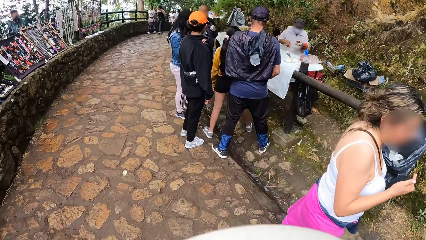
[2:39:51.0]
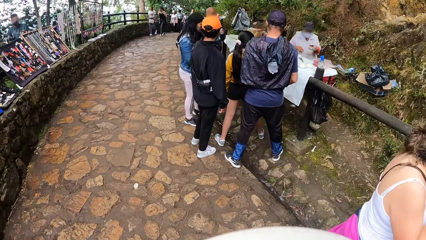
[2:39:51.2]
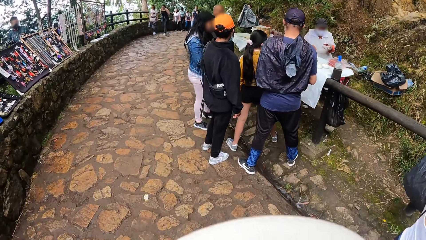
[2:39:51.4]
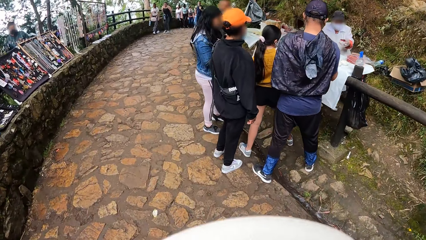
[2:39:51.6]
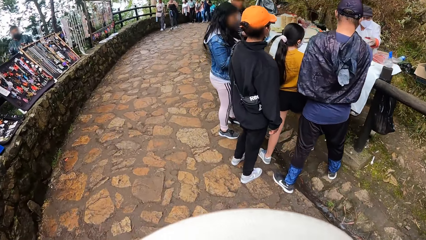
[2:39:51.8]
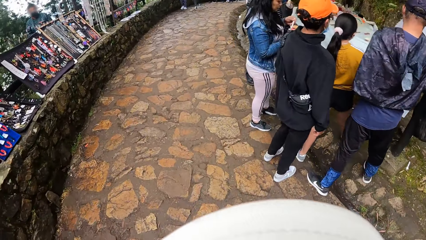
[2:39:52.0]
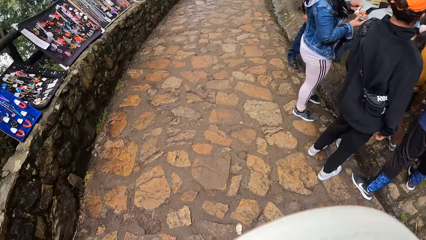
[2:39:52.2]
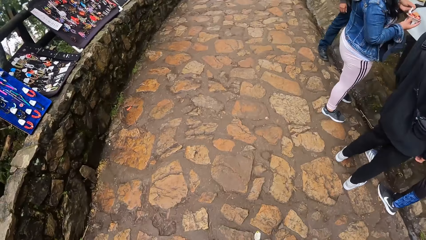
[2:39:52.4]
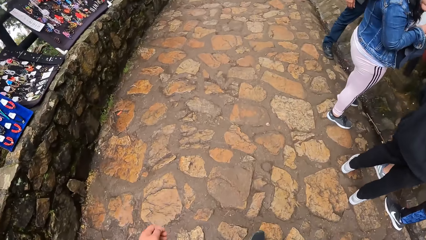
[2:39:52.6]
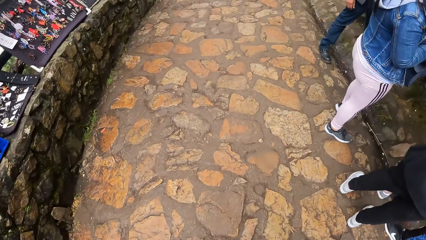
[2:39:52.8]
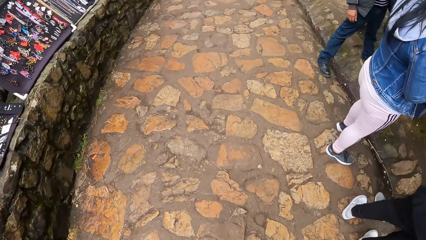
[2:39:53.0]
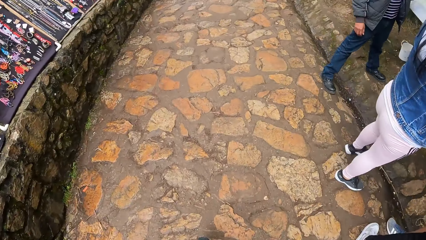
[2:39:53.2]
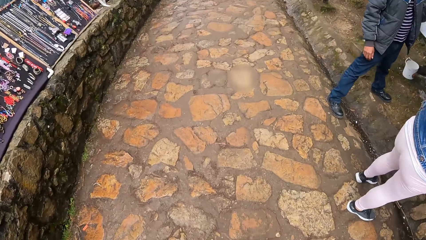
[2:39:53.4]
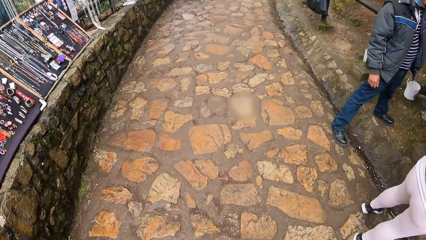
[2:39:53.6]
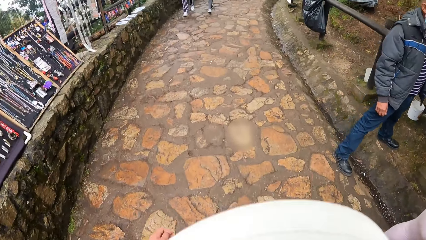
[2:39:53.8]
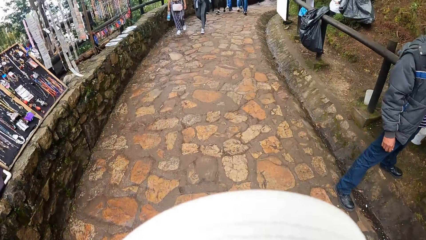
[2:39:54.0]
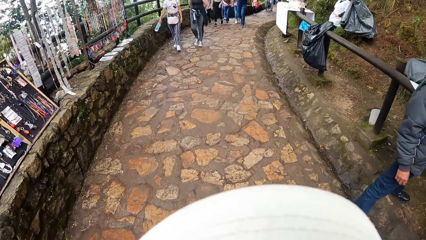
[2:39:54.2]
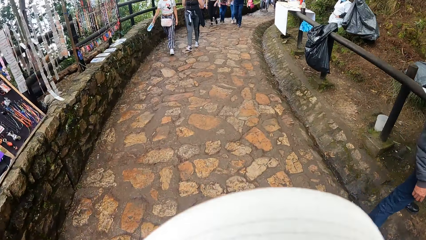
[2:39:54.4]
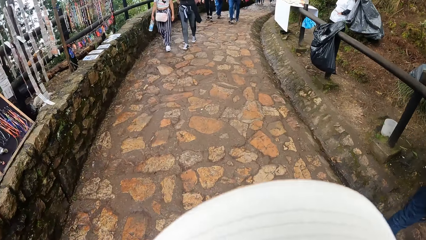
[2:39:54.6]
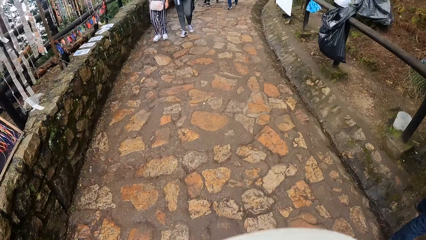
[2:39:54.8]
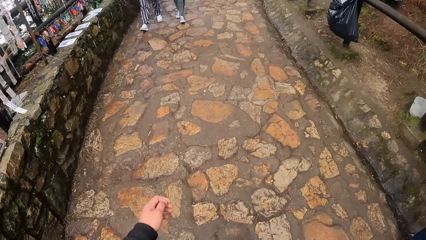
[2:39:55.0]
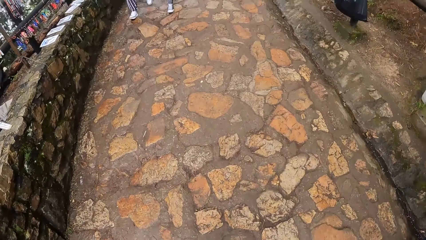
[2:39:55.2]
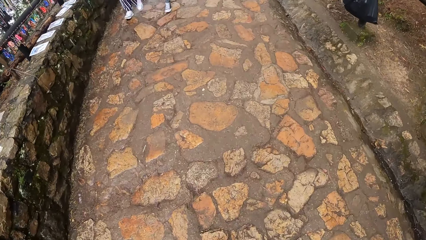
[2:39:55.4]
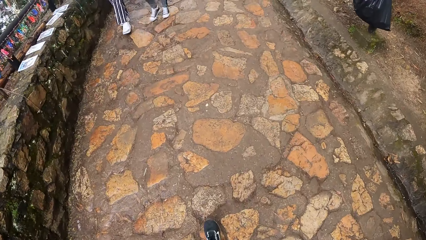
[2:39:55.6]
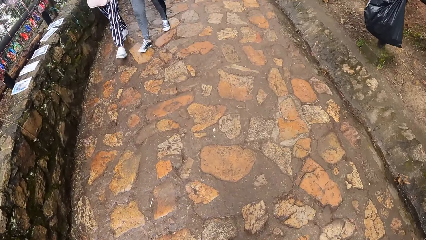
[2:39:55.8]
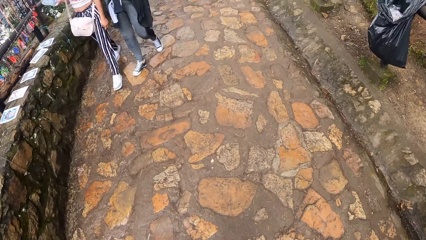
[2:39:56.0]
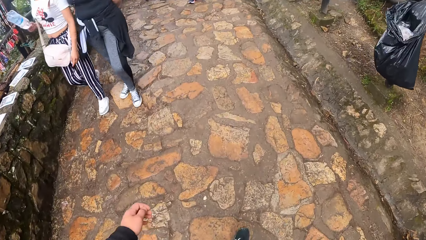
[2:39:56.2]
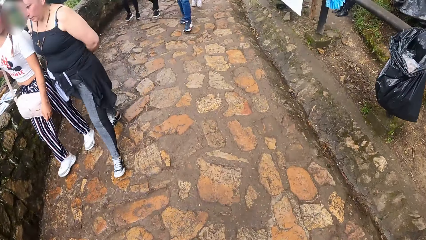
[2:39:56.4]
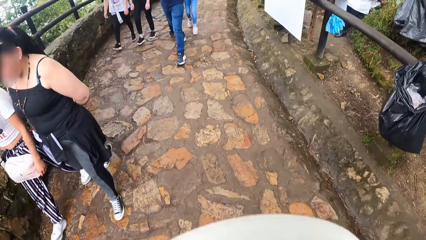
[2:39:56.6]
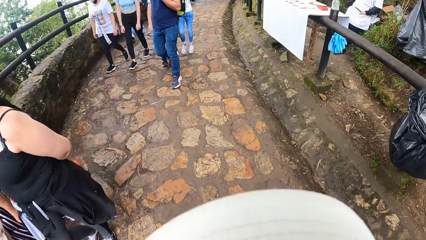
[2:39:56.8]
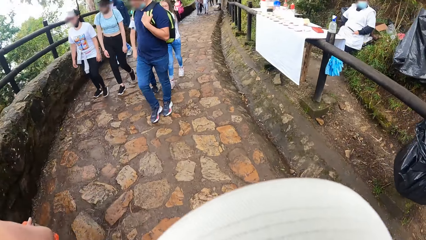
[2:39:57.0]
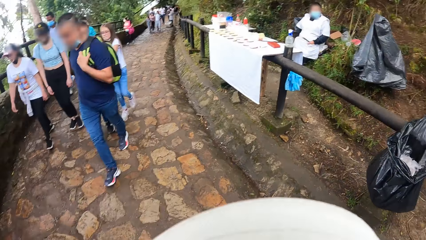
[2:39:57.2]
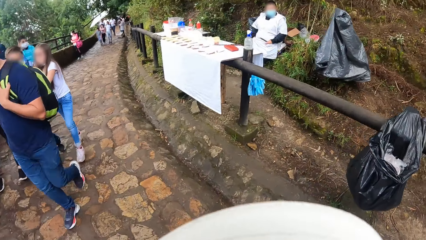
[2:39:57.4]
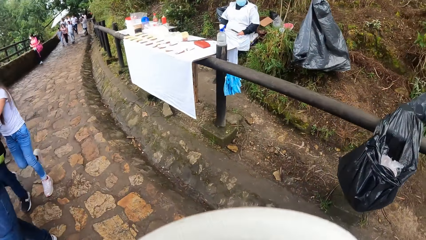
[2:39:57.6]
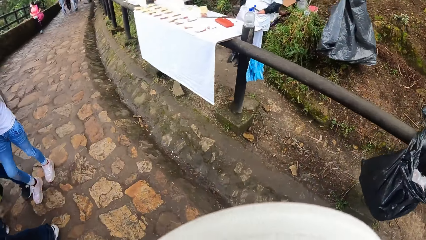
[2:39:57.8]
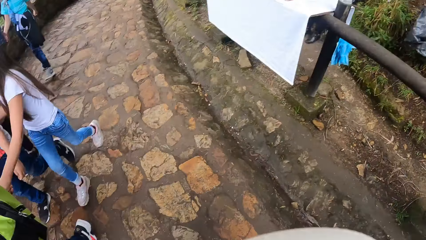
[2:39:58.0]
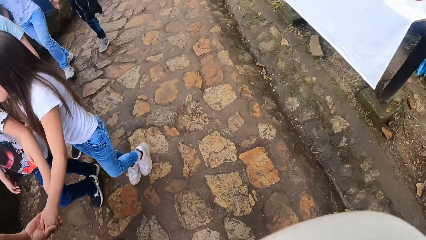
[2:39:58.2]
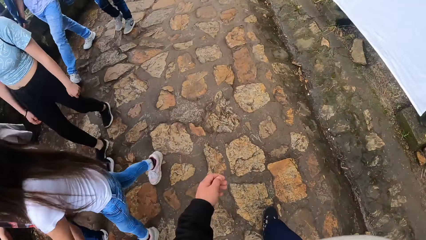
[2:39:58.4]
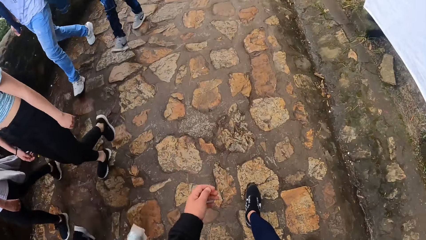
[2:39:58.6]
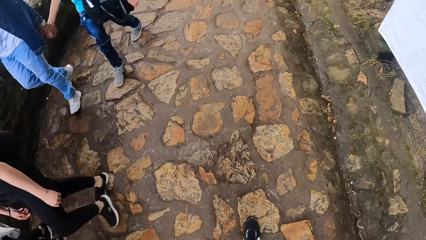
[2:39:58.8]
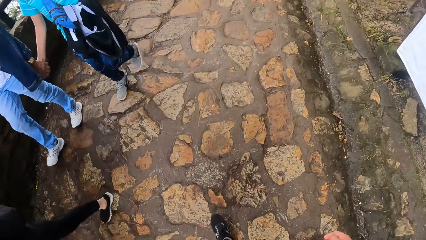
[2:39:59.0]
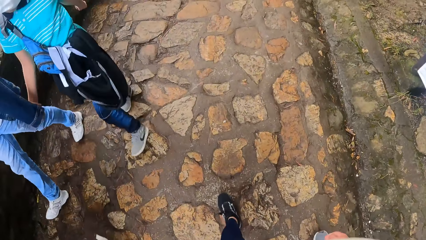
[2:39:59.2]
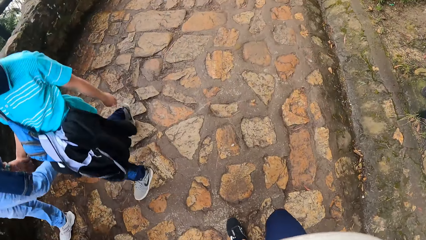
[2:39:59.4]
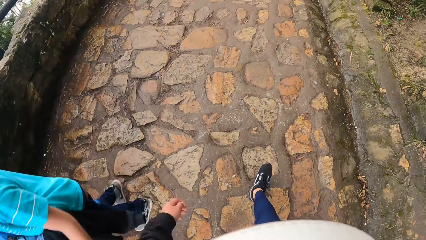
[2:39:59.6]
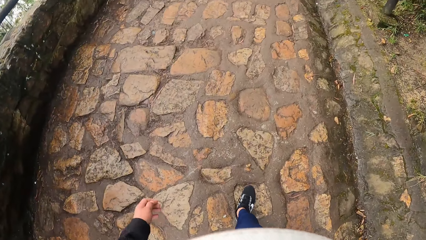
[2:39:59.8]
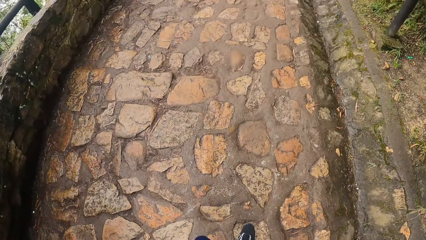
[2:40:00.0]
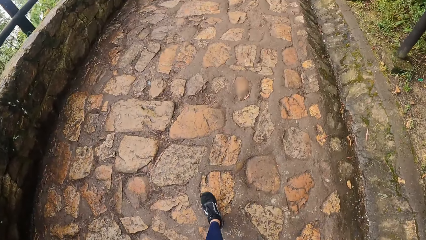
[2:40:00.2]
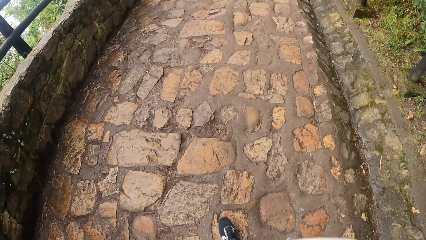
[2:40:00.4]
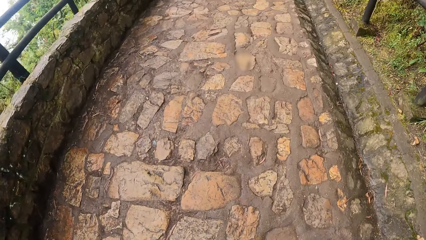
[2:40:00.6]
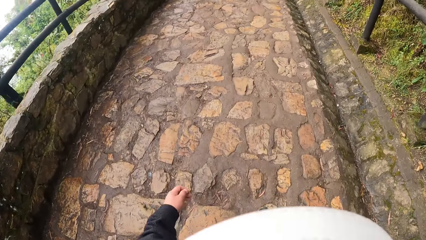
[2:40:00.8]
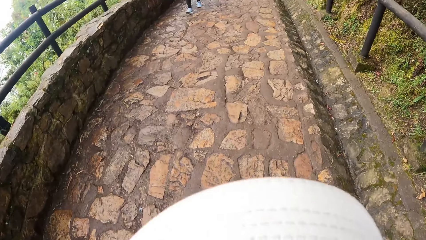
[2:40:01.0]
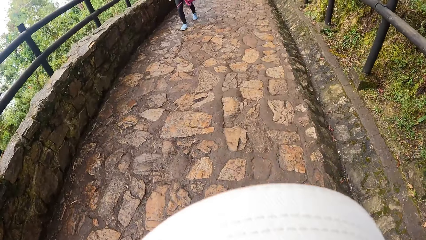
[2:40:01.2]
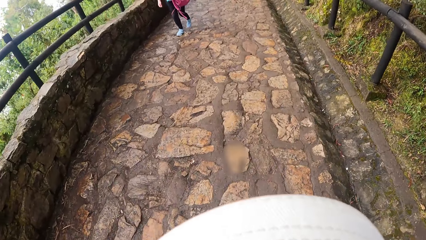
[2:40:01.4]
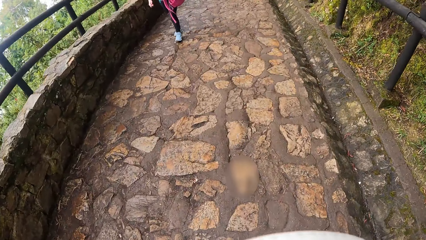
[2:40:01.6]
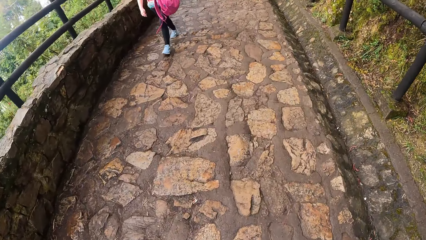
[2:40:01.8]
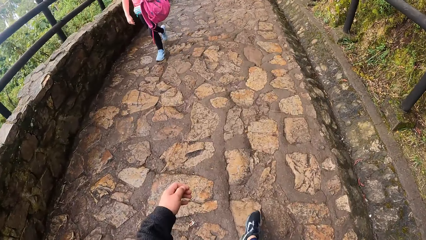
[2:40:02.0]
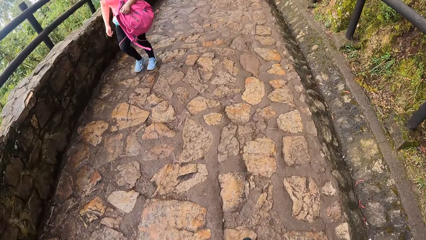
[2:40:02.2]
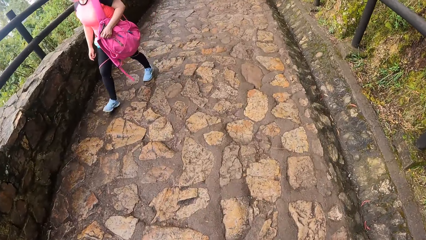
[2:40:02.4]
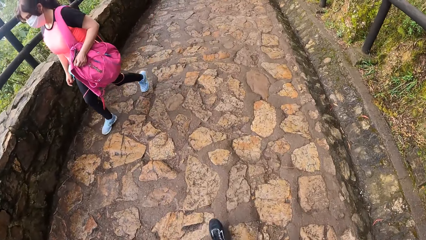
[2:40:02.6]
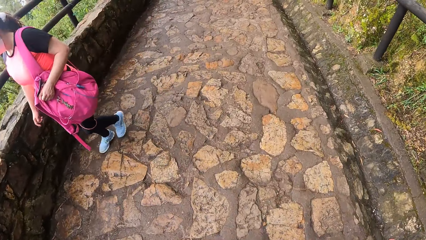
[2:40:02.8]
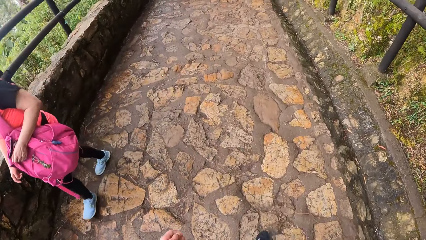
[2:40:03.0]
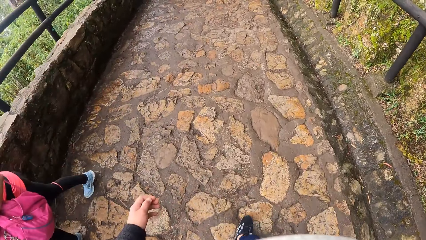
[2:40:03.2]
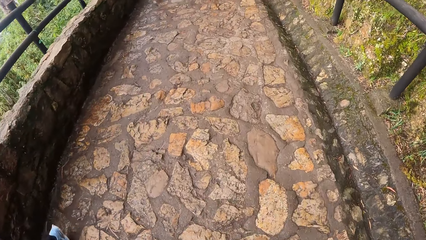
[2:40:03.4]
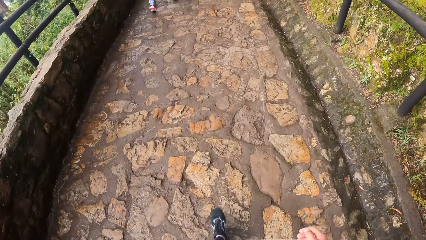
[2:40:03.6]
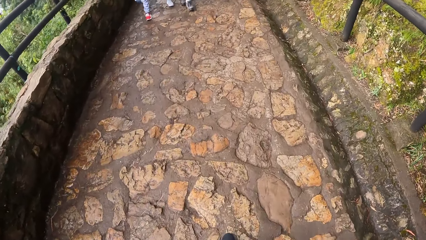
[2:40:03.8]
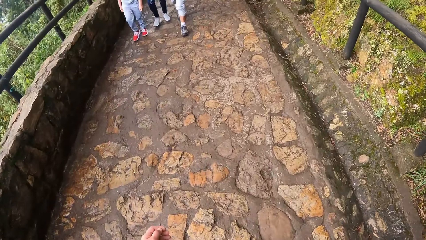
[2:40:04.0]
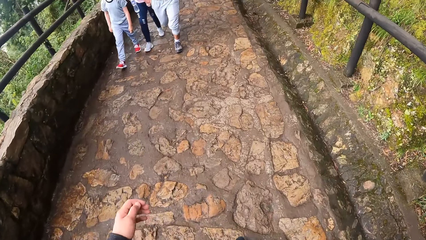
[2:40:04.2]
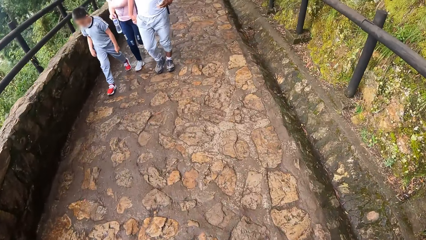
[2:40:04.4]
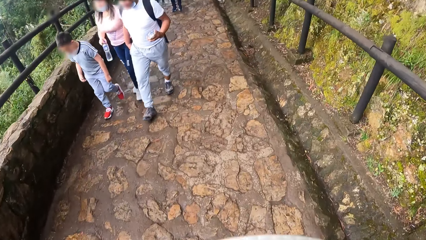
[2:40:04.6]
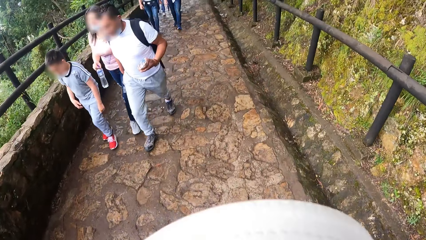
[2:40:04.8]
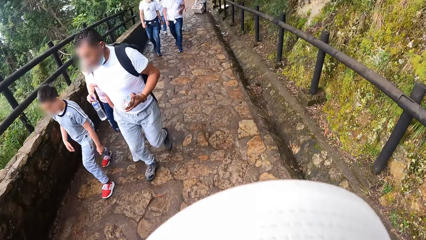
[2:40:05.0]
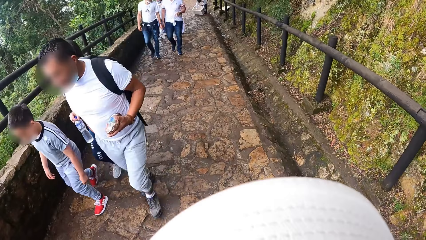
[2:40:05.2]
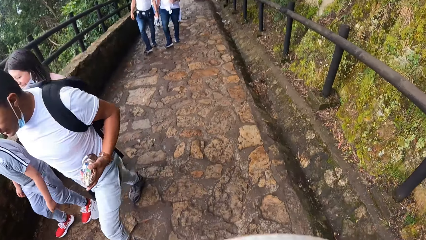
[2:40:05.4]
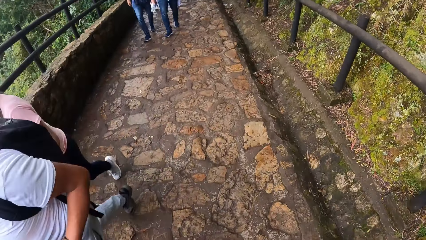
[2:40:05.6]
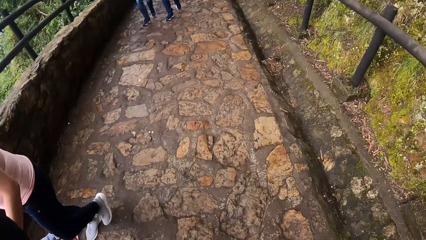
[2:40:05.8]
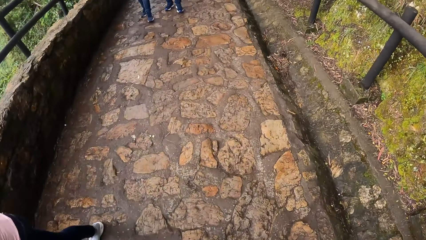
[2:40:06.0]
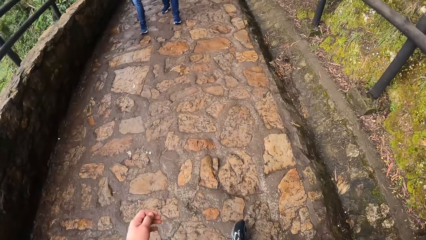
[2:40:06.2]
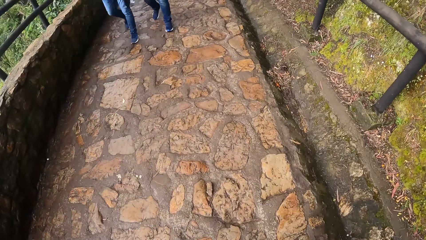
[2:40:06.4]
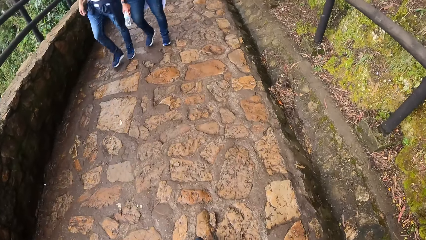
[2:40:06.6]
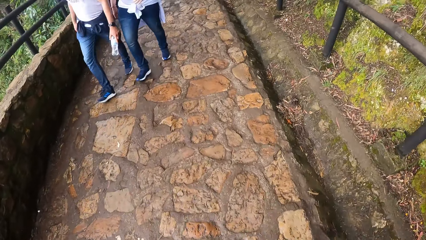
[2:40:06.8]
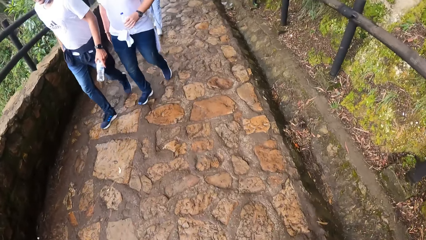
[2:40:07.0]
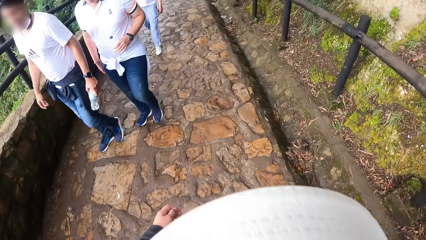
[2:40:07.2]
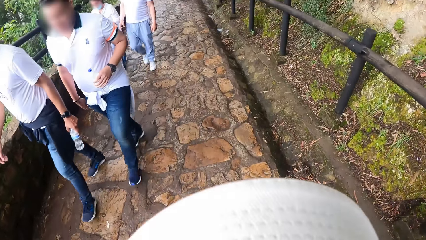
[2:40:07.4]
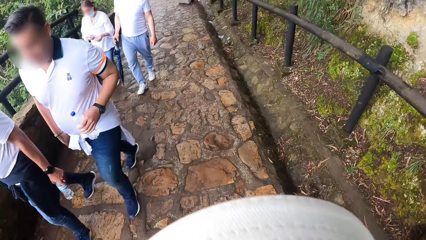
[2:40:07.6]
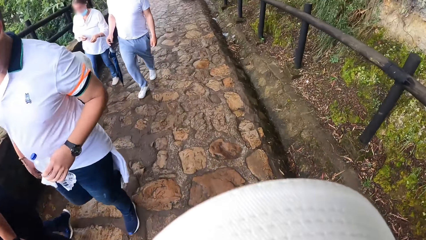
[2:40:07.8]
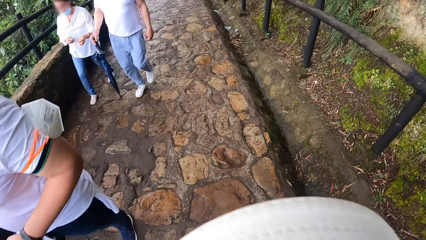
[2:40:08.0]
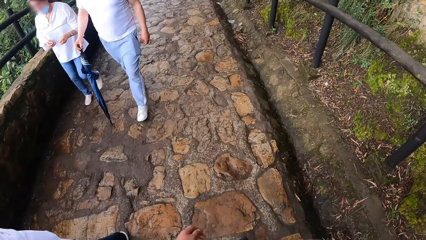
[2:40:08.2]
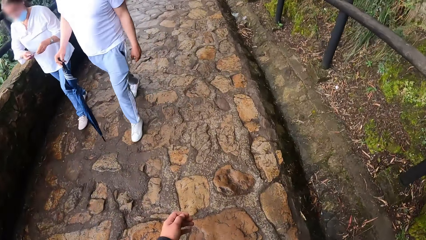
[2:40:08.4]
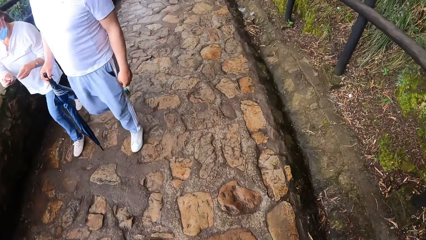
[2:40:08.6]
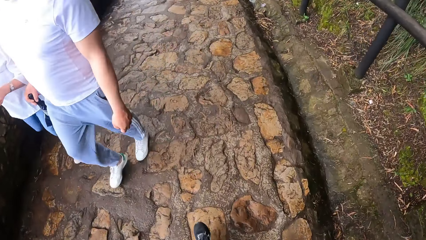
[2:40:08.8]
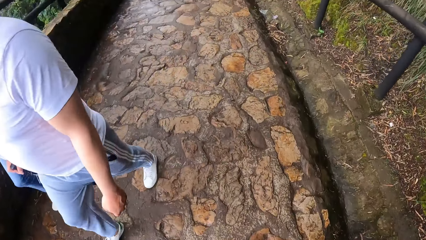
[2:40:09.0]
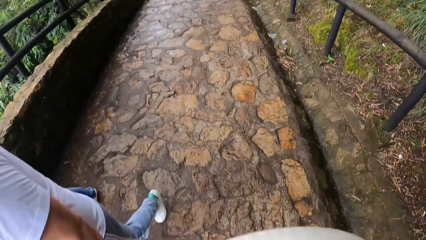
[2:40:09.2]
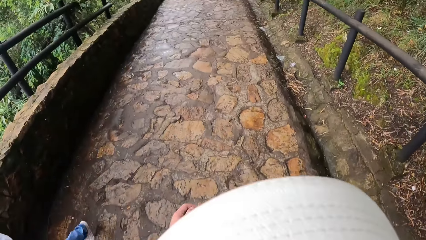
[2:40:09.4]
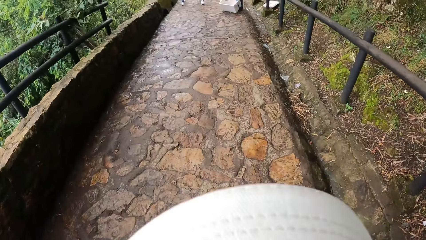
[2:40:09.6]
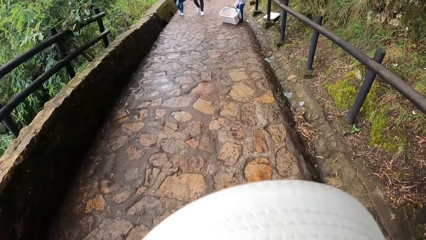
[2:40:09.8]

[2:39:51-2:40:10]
The camera wearer swings the left hand and walks. They swing the left hand and walk. They swing the left hand and walk. They swing the left hand and walk. They swing the left hand and walk. They swing the left hand and walk. They swing the left hand and walk. They swing the left hand and walk. They swing the left hand and walk. They swing the left hand and walk. They swing the left hand and walk. They swing the left hand and walk.
